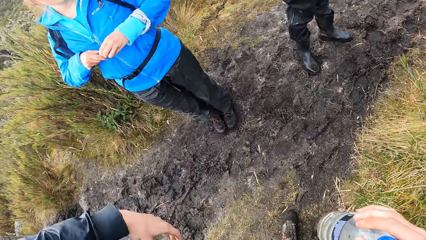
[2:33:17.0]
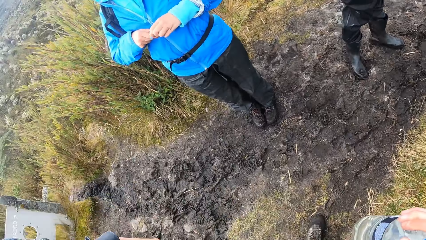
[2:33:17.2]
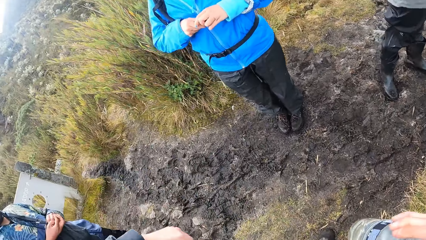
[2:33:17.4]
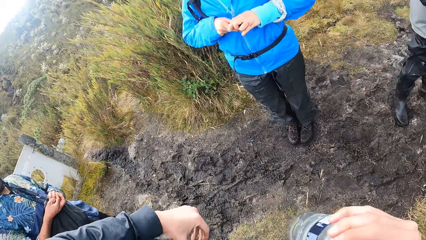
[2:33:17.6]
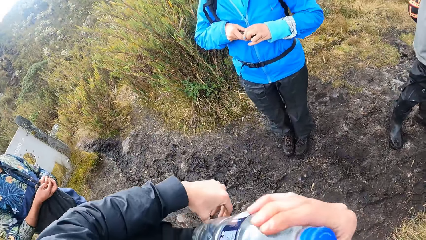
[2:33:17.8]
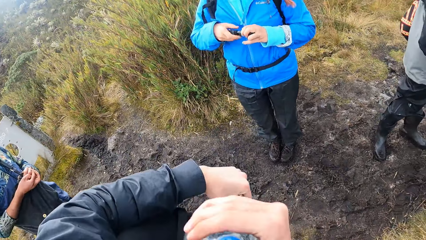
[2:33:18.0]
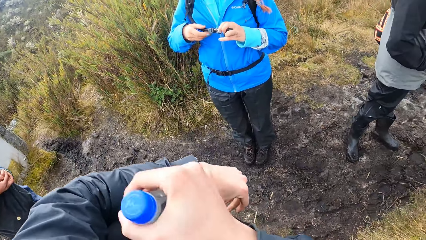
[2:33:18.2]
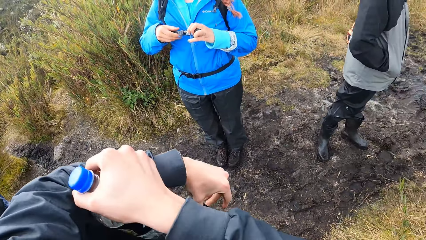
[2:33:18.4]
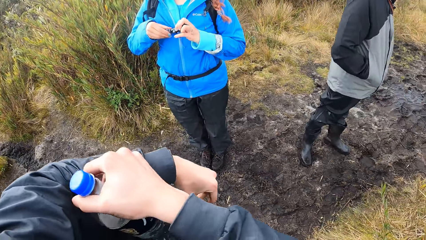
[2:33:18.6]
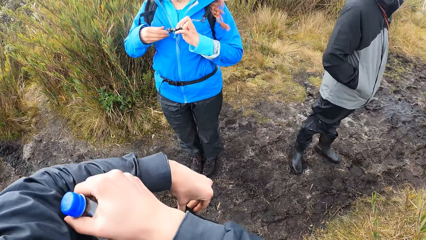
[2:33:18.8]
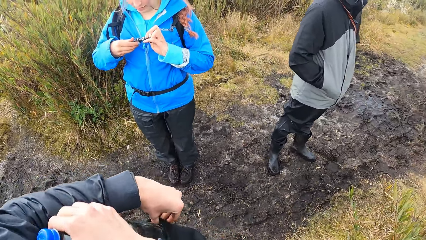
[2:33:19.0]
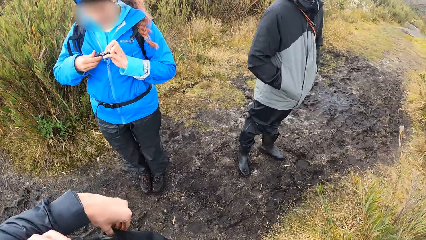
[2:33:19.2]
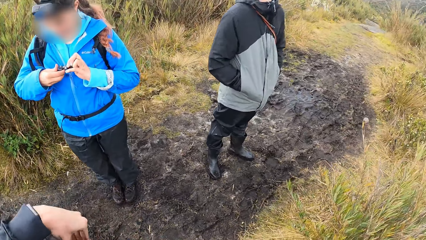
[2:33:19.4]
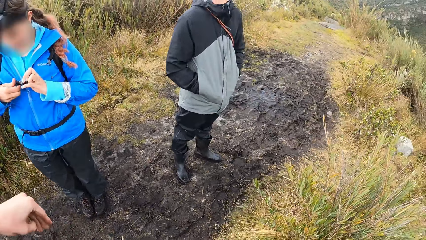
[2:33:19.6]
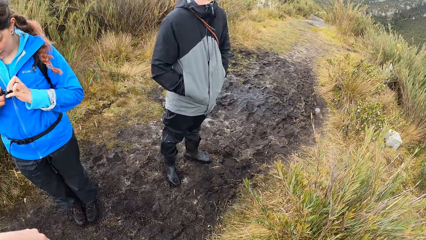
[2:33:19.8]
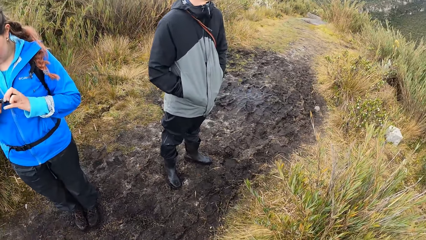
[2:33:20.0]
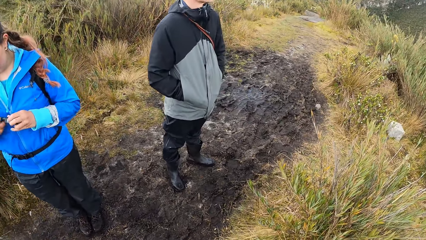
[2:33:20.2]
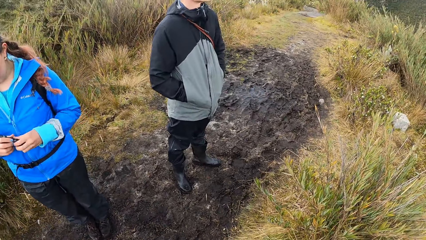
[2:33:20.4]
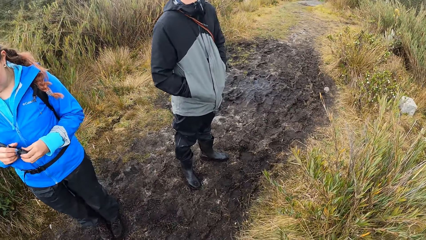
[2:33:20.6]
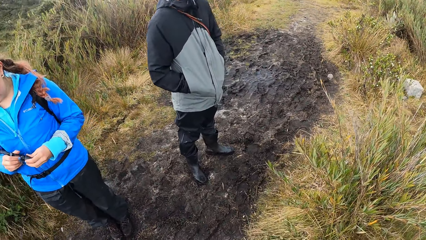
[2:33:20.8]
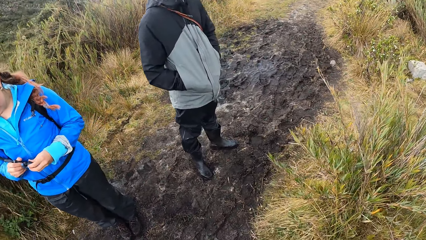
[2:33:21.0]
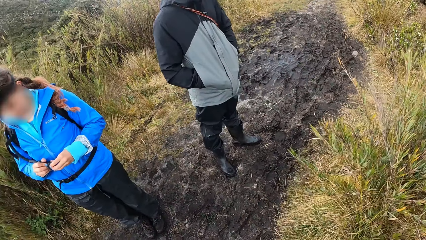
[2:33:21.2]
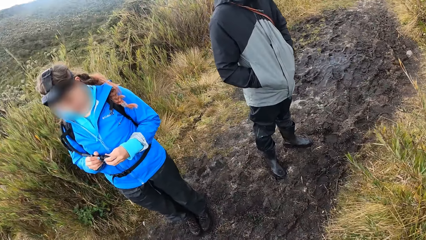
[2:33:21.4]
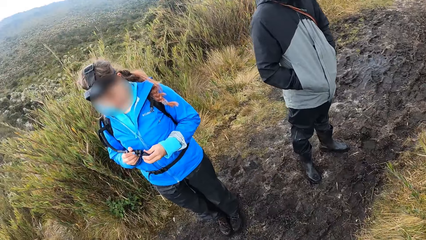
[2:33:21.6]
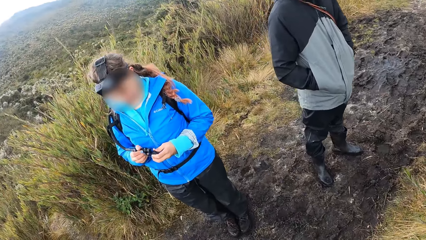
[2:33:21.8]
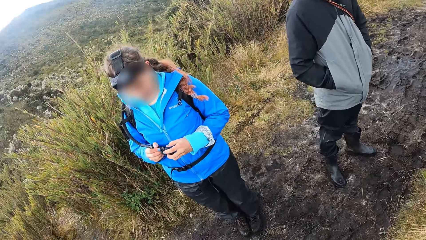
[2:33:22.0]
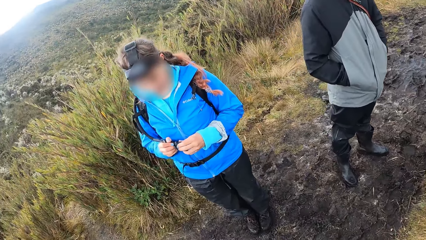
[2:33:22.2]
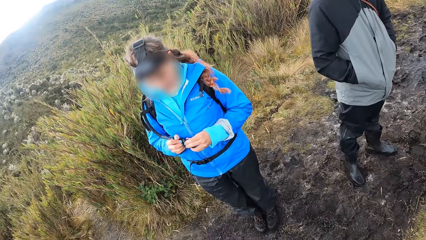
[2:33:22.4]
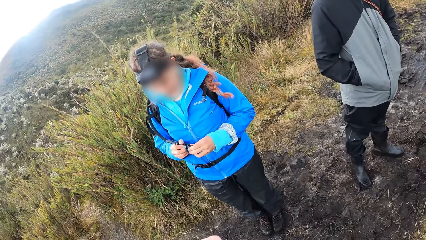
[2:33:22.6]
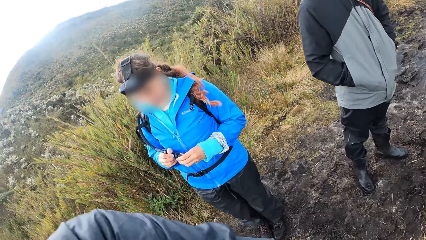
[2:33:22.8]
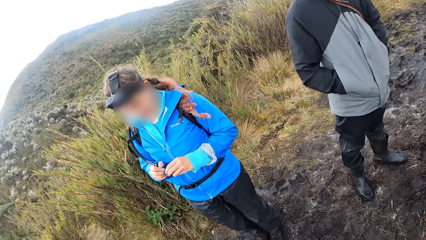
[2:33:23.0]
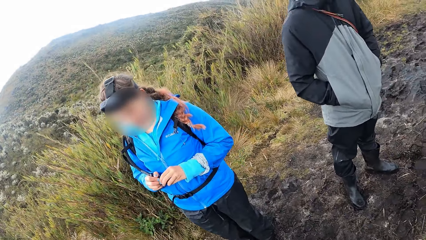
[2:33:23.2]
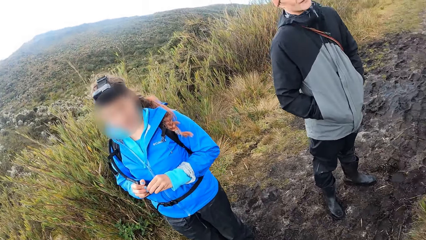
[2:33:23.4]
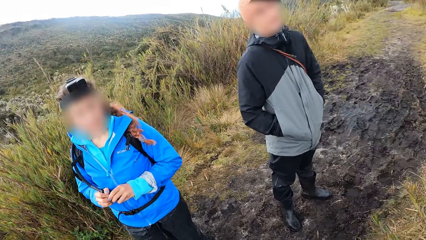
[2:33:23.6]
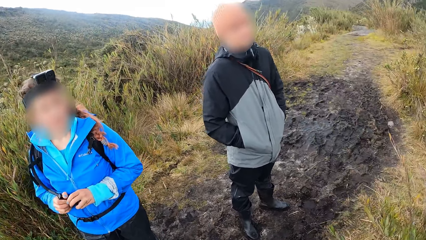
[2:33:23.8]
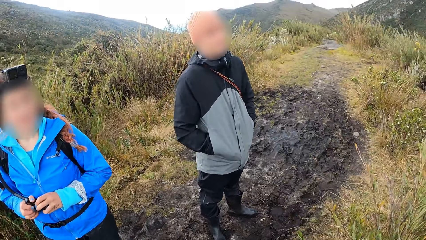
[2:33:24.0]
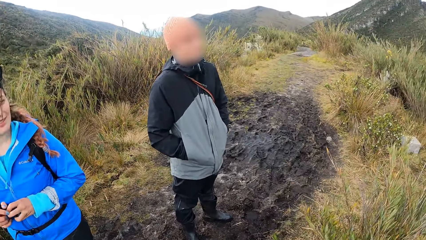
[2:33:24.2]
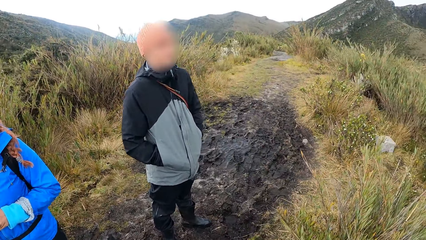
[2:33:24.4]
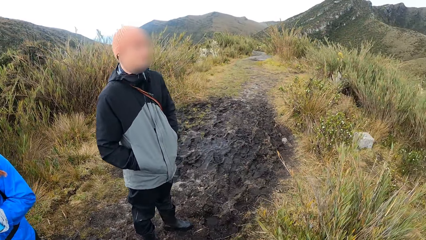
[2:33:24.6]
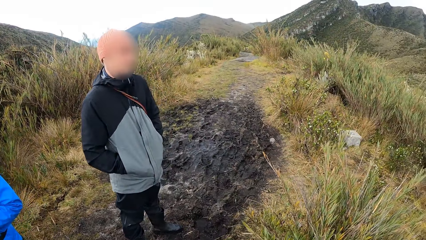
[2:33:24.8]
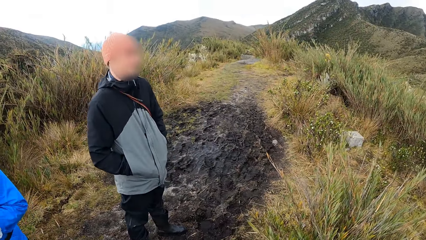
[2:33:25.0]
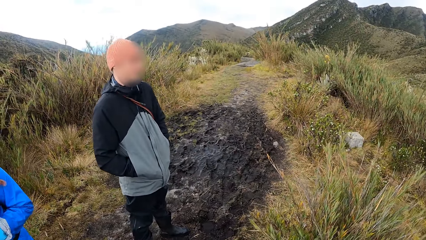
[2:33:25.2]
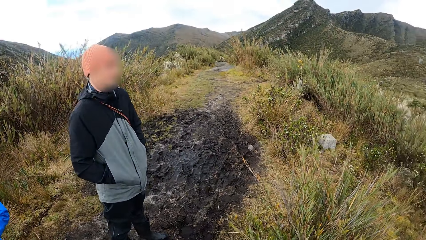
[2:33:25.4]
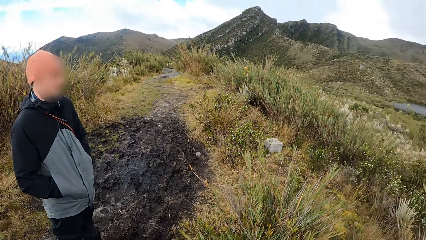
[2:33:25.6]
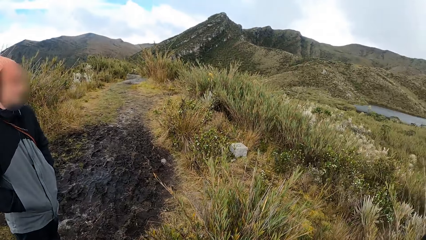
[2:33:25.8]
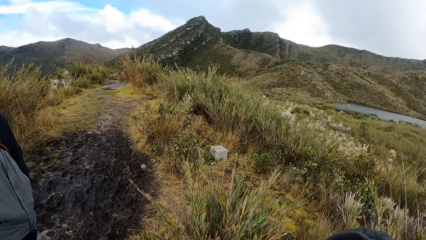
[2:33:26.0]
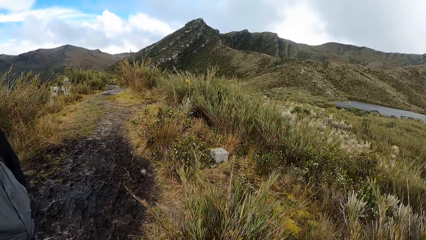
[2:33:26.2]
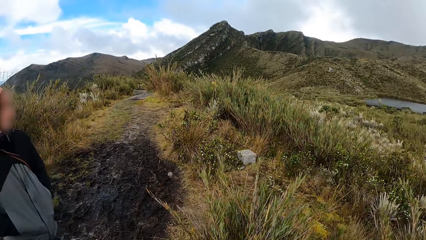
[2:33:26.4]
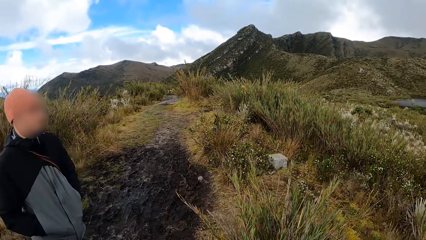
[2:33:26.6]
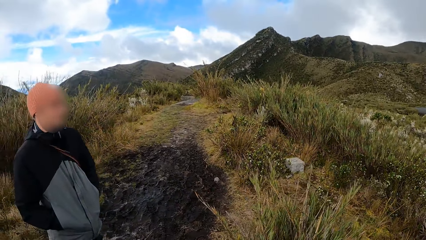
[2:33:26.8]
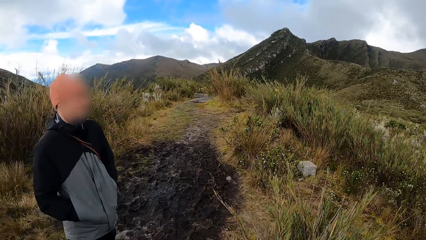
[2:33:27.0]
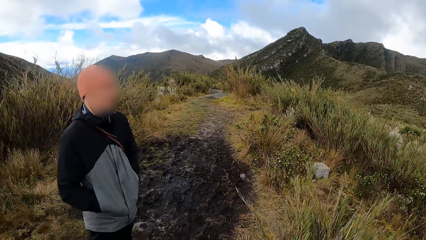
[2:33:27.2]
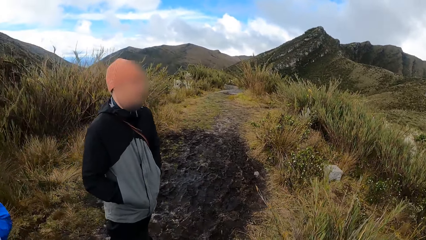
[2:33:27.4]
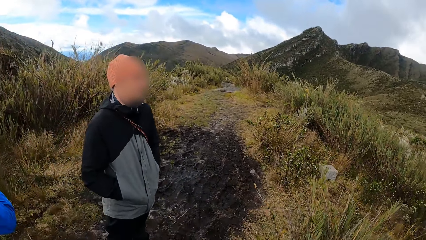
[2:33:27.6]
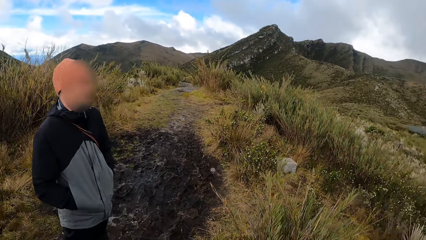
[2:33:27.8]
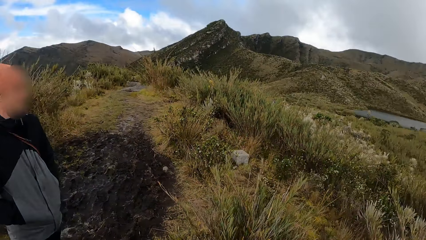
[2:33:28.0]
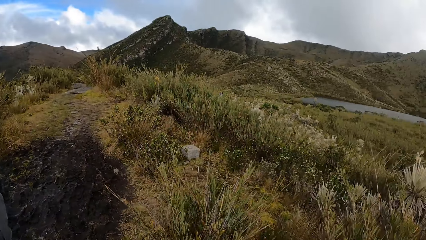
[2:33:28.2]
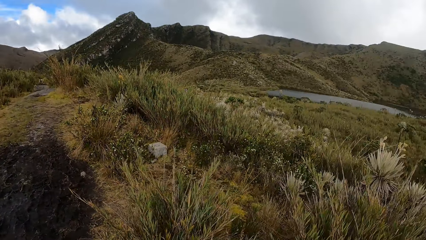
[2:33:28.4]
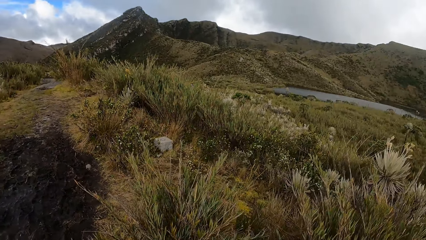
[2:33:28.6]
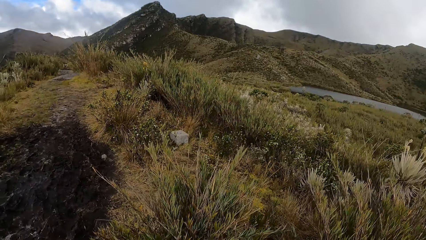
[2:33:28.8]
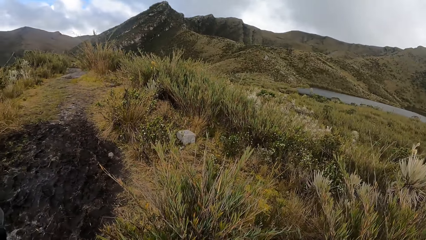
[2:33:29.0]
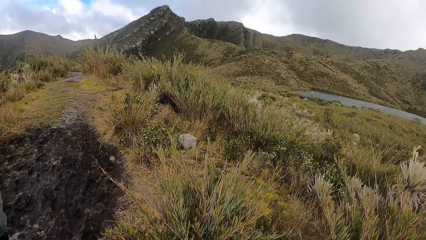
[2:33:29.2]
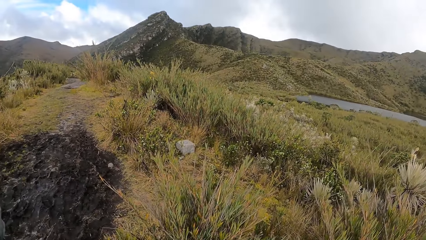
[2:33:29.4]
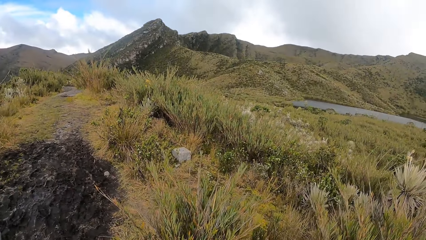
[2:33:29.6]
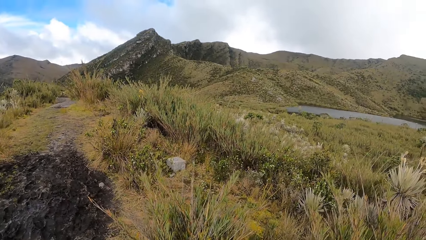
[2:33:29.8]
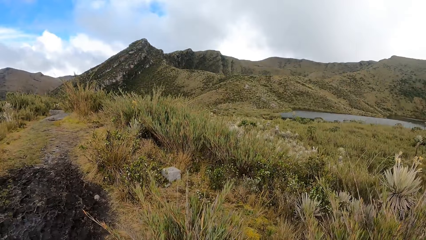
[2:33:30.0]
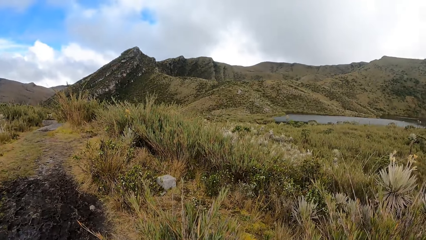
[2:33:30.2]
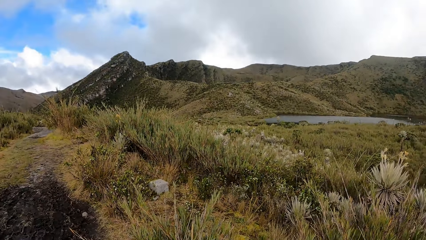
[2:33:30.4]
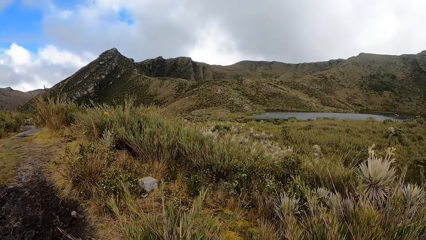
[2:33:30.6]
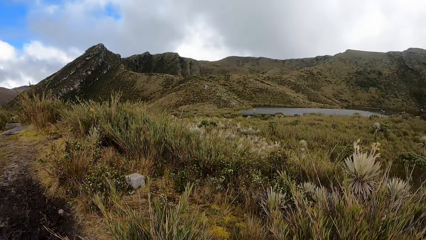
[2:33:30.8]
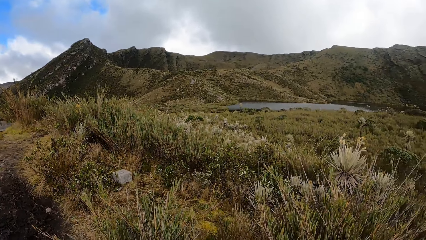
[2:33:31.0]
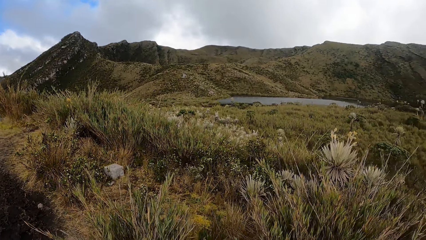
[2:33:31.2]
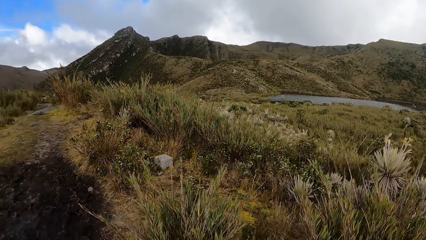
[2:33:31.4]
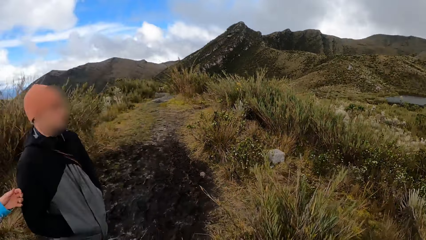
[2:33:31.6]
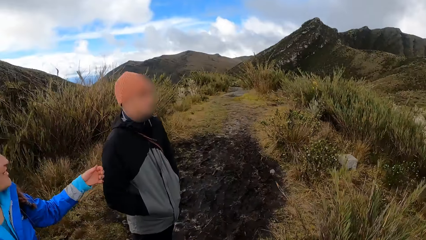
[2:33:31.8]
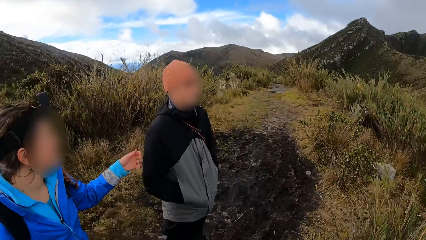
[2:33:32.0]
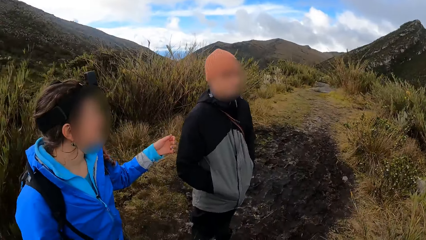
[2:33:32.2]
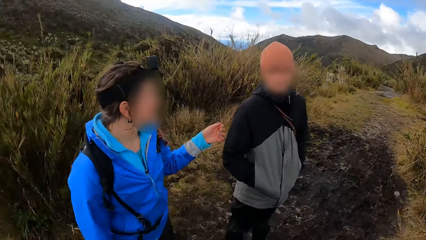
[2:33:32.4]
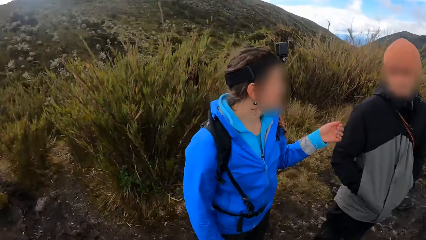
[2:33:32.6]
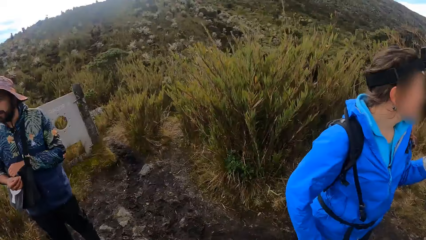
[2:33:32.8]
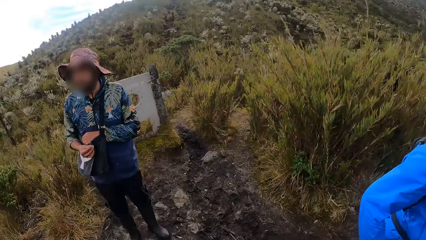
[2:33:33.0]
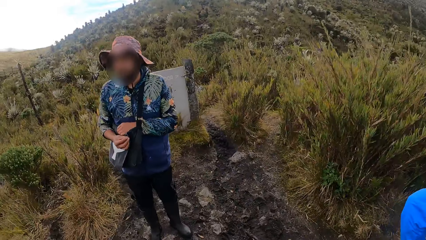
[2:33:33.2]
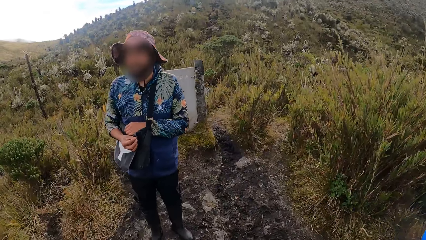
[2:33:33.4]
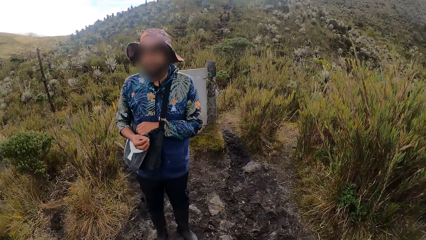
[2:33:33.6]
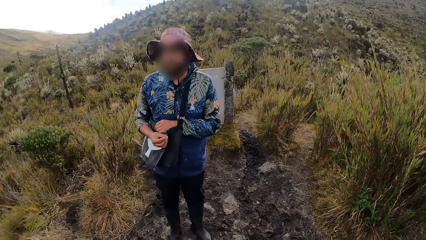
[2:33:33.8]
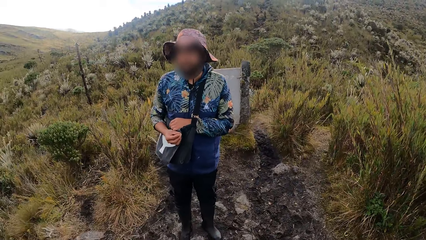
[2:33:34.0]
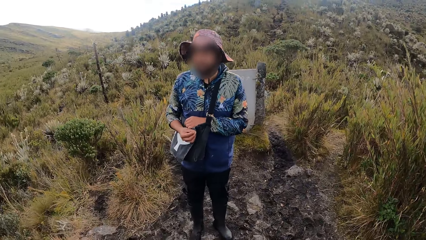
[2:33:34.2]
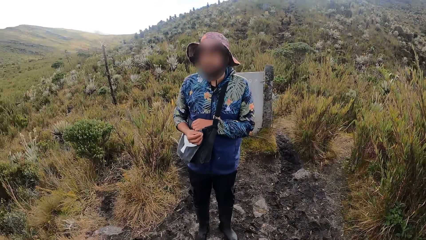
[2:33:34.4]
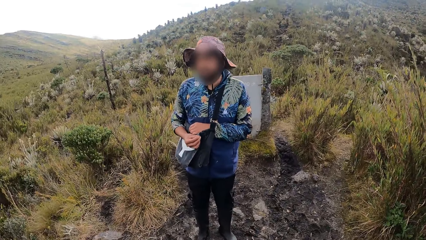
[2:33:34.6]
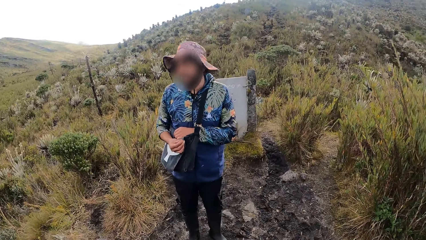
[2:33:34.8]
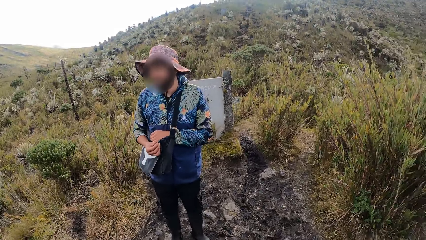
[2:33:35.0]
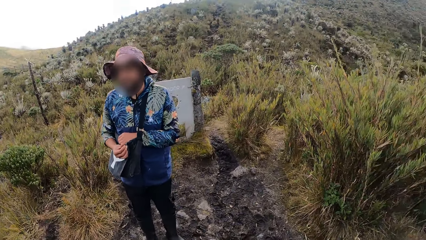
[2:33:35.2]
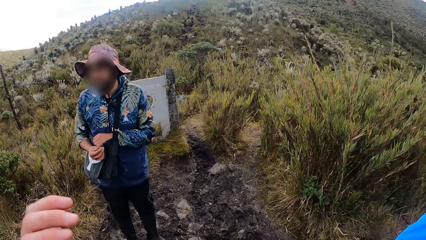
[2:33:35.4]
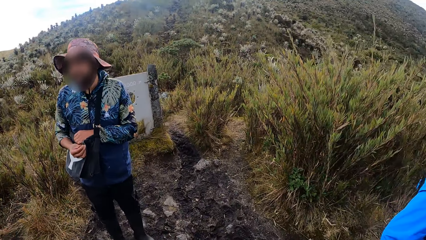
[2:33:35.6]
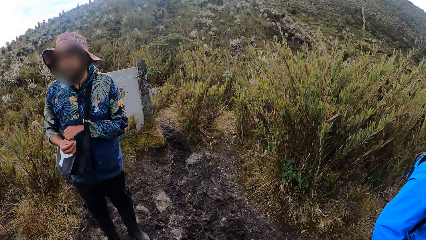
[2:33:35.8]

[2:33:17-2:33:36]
The camera wearer looks around. She puts the water bottle inside a bag with her left hand. She looks around again. The woman raises her left hand. The camera wearer turns towards a man.
